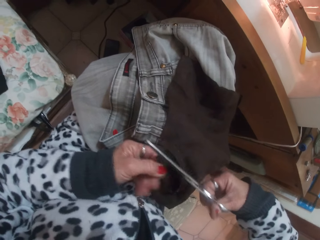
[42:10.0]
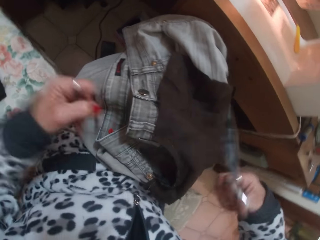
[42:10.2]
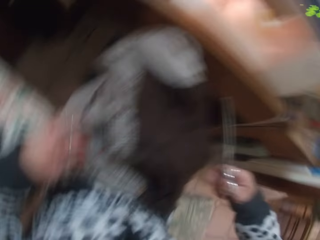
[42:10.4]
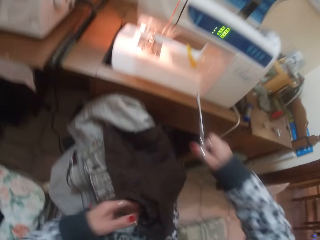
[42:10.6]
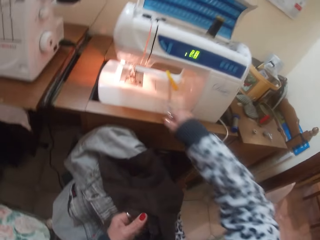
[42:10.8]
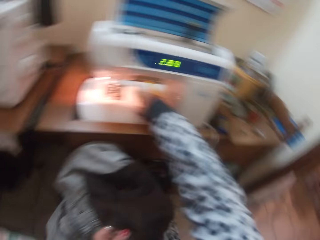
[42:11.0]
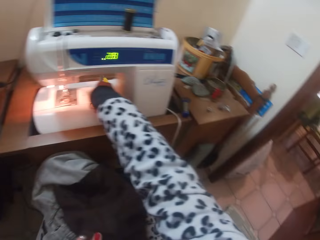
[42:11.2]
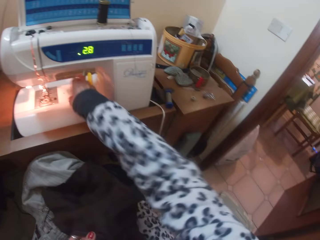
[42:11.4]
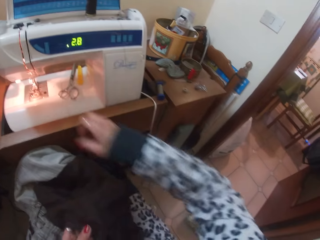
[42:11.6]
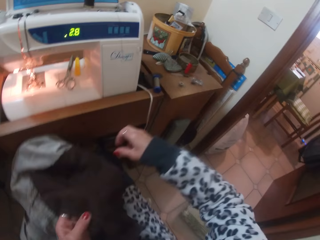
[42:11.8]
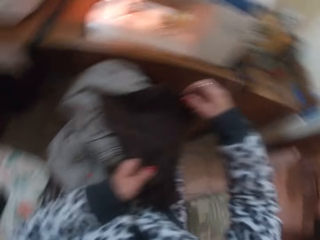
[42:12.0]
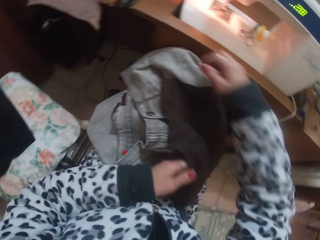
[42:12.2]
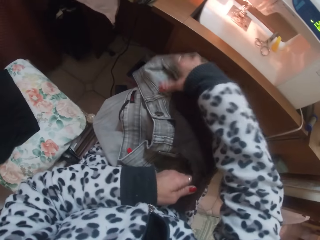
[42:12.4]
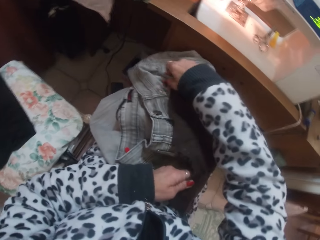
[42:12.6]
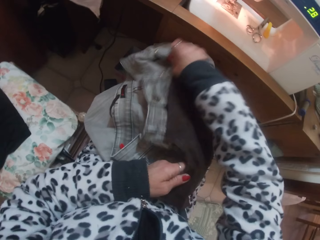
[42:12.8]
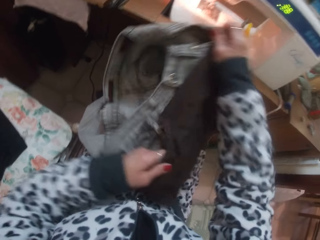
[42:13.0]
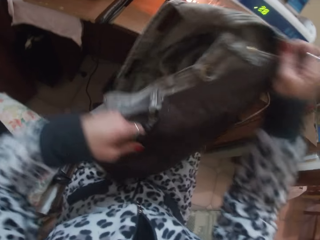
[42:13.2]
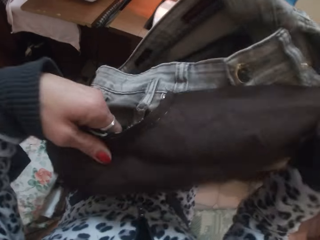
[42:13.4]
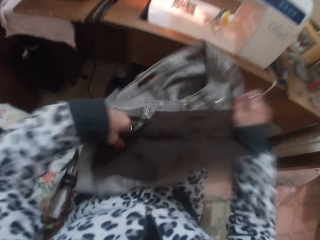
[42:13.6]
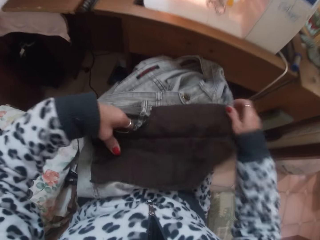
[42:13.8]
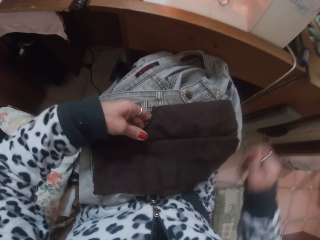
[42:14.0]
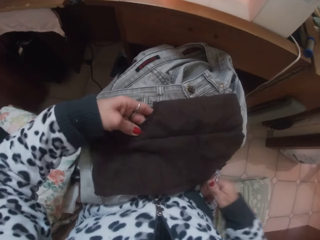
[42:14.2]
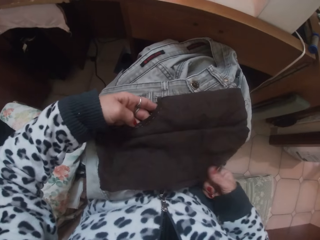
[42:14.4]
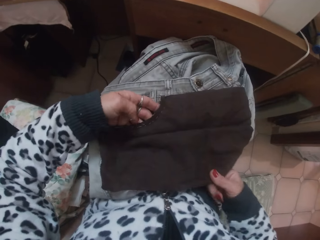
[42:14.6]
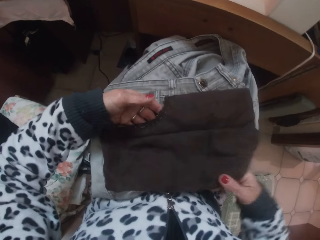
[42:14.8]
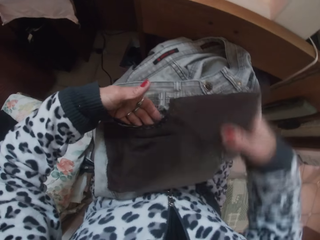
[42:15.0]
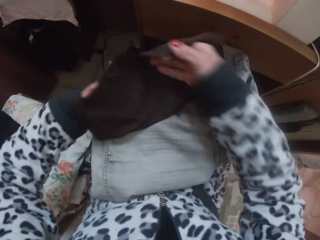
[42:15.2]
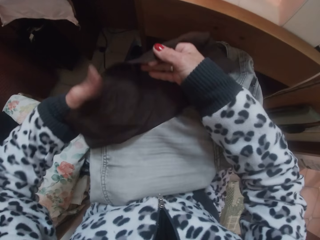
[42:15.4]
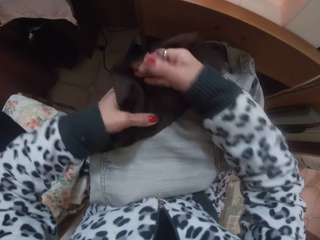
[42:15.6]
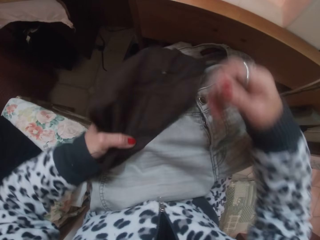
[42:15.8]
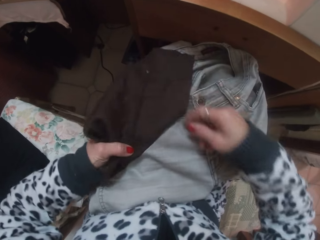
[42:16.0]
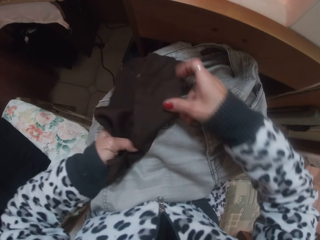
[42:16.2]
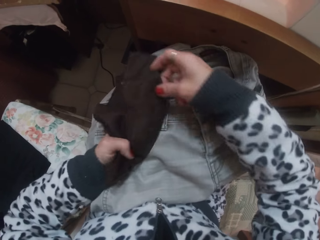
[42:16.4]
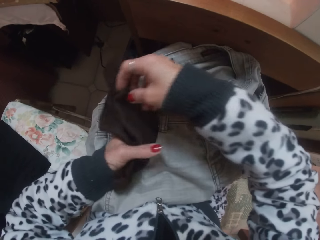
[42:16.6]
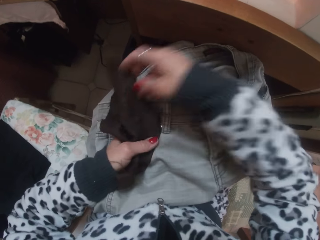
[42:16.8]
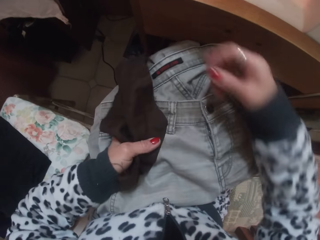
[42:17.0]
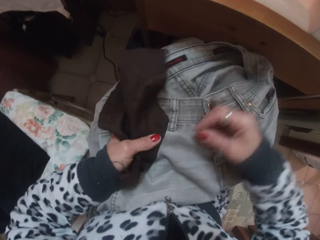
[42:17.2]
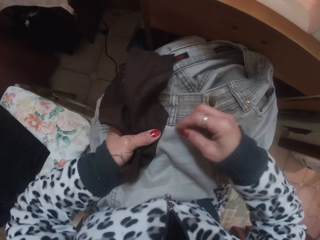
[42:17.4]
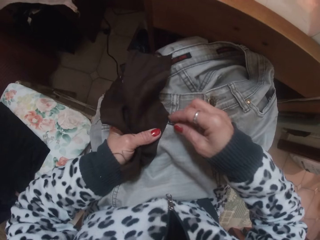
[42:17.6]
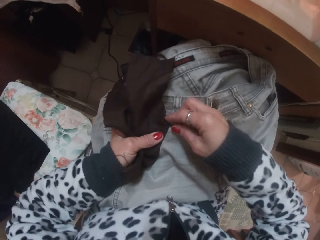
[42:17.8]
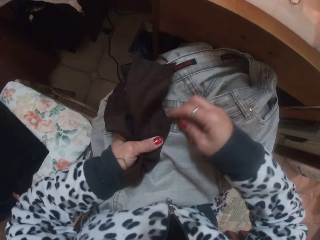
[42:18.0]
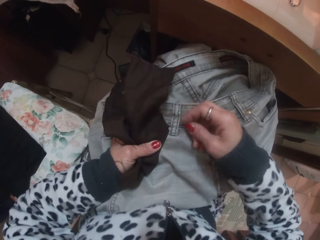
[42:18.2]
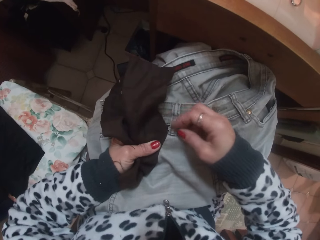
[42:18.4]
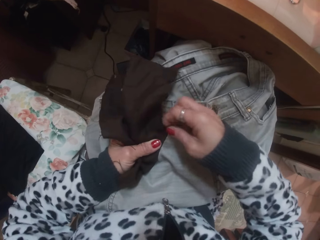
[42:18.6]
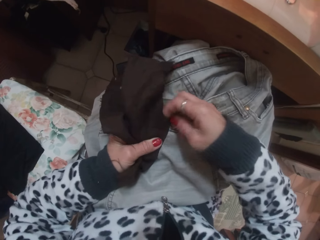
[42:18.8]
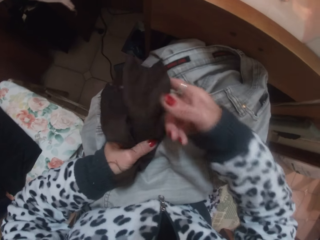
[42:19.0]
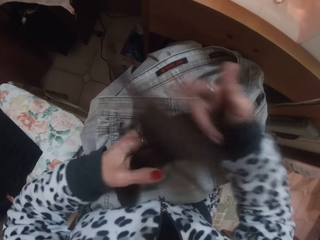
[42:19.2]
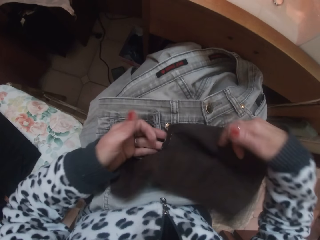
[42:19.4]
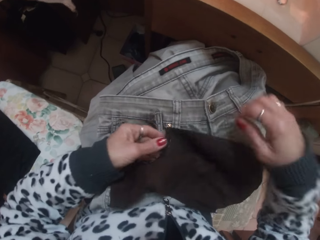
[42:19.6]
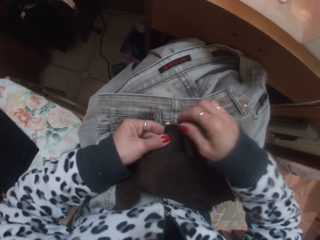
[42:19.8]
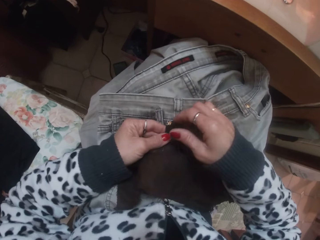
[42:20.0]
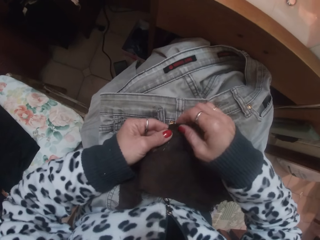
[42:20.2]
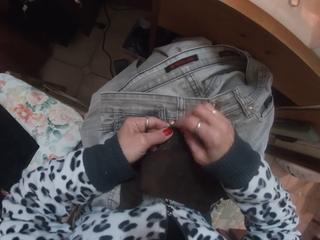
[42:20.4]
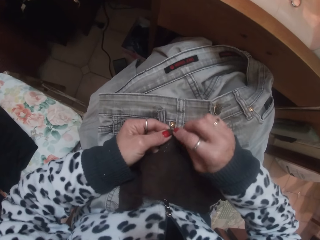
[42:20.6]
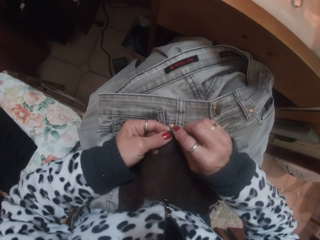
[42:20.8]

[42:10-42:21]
The camera wearer drops the scissors on the sewing bed with her right hand. She adjusts the jean on her lap with both hands. She lifts the cloth. She inspects the cloth.

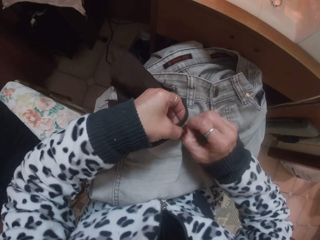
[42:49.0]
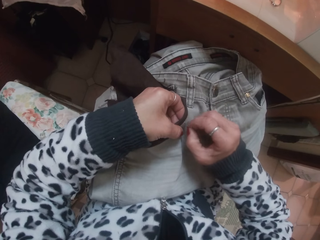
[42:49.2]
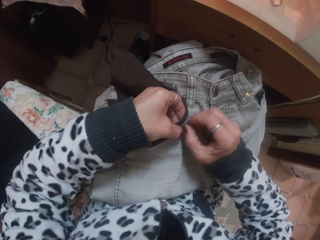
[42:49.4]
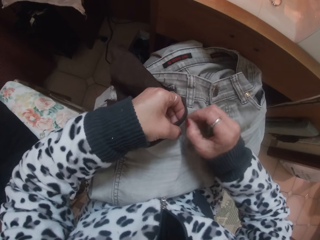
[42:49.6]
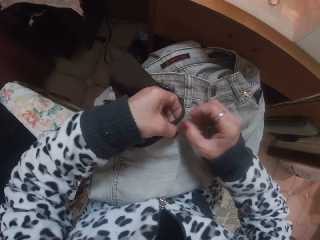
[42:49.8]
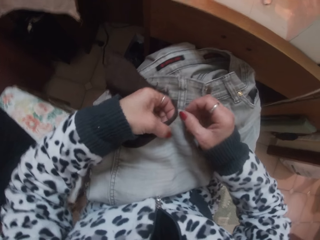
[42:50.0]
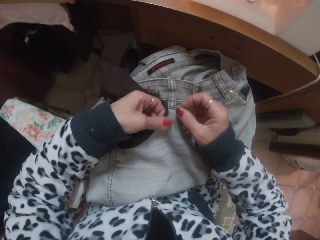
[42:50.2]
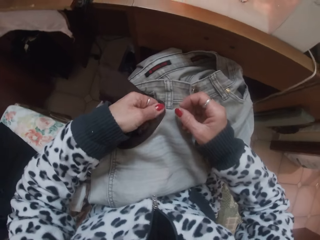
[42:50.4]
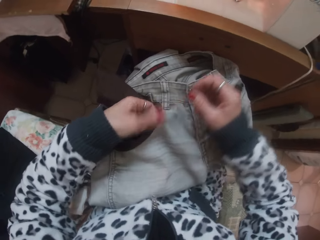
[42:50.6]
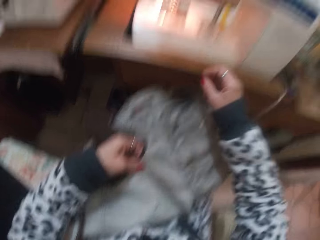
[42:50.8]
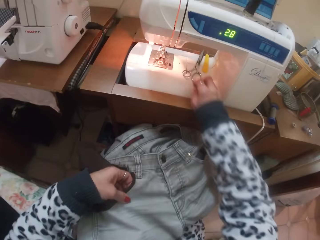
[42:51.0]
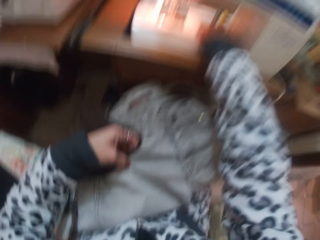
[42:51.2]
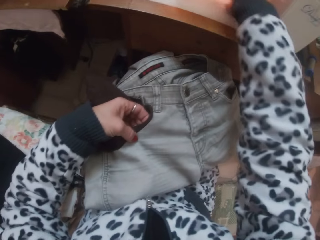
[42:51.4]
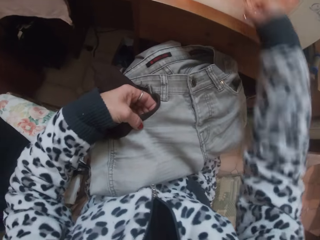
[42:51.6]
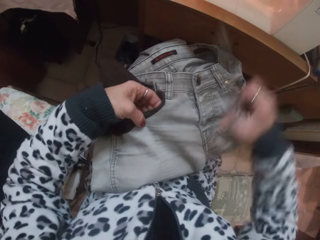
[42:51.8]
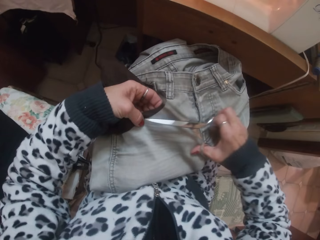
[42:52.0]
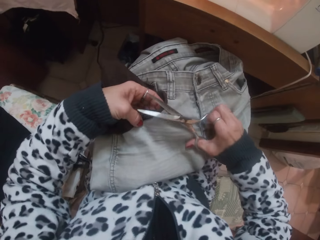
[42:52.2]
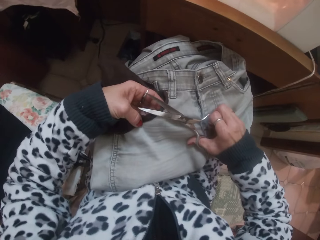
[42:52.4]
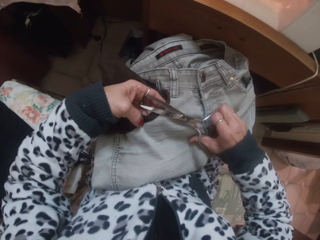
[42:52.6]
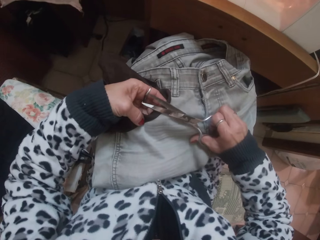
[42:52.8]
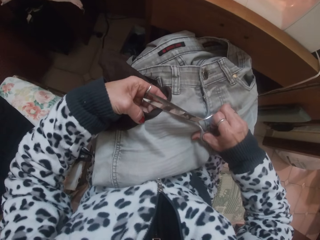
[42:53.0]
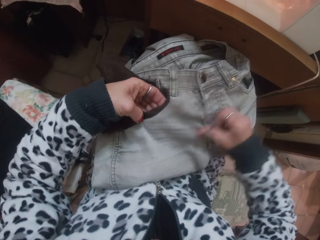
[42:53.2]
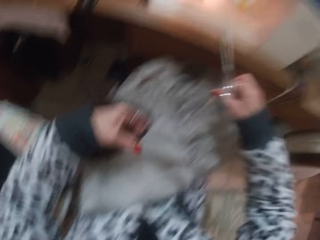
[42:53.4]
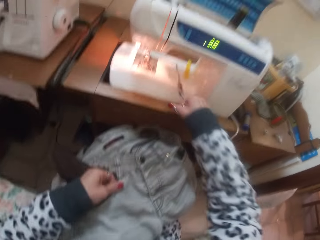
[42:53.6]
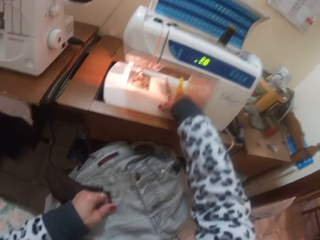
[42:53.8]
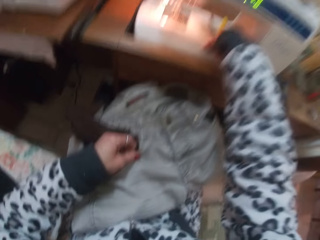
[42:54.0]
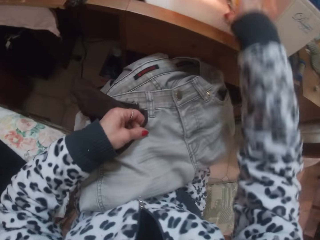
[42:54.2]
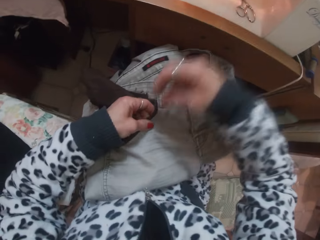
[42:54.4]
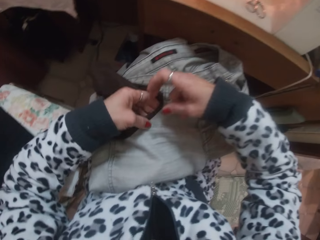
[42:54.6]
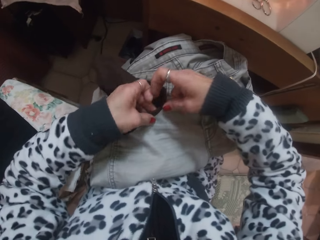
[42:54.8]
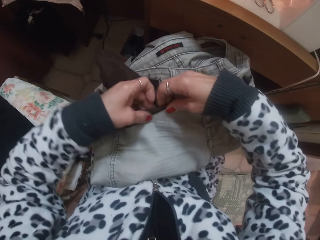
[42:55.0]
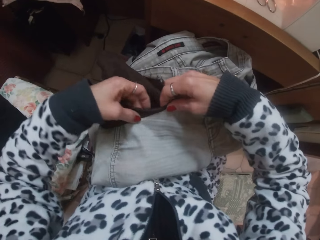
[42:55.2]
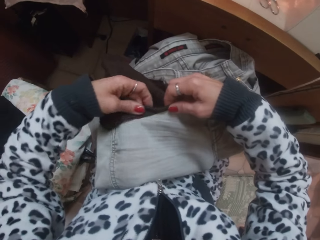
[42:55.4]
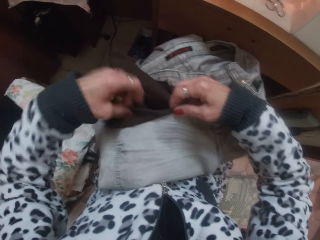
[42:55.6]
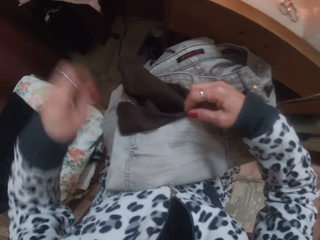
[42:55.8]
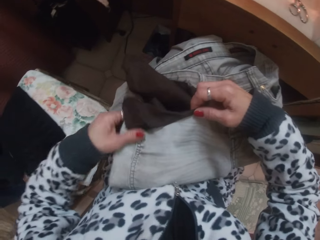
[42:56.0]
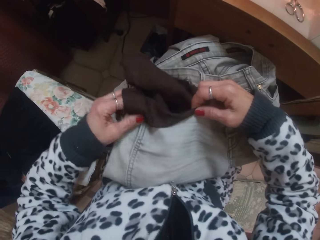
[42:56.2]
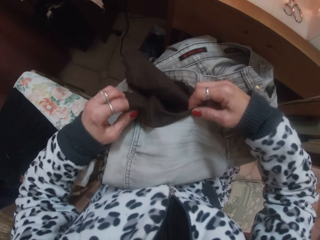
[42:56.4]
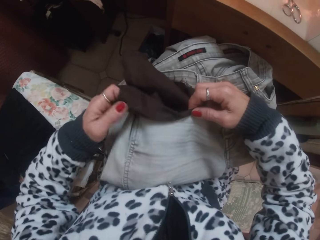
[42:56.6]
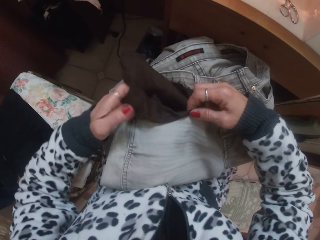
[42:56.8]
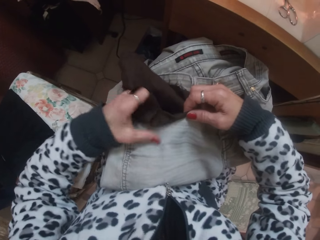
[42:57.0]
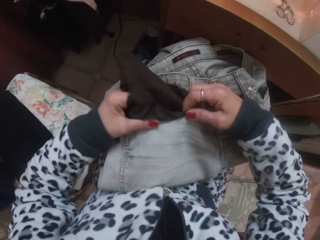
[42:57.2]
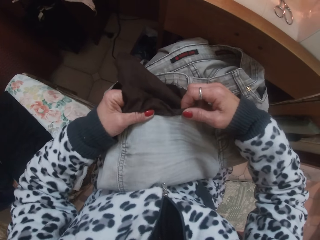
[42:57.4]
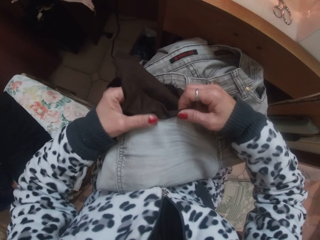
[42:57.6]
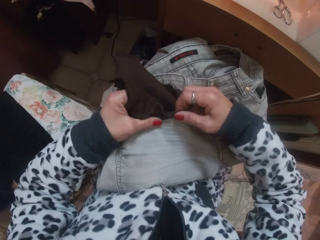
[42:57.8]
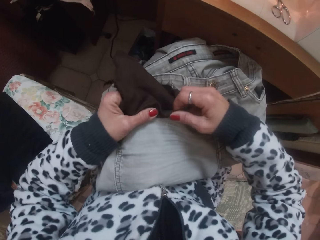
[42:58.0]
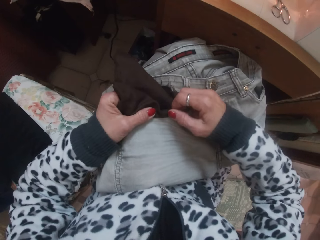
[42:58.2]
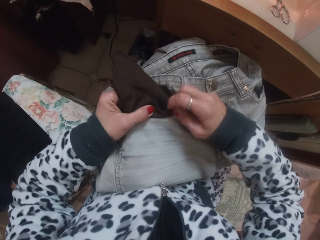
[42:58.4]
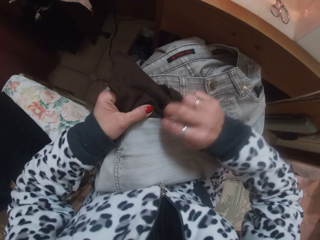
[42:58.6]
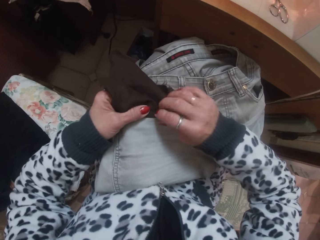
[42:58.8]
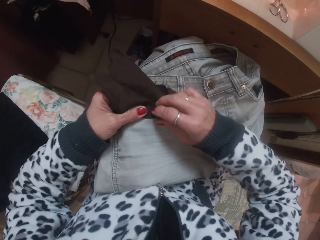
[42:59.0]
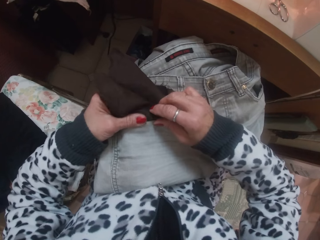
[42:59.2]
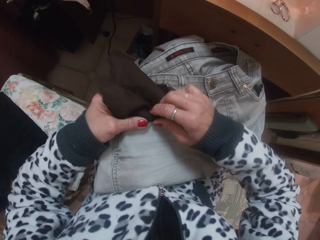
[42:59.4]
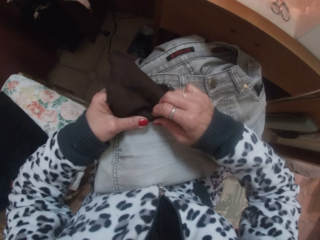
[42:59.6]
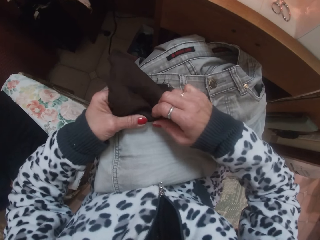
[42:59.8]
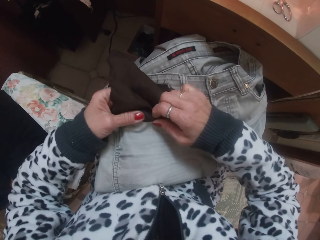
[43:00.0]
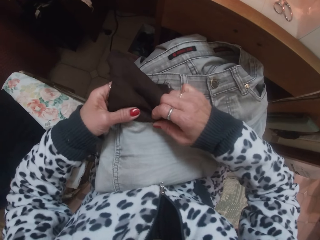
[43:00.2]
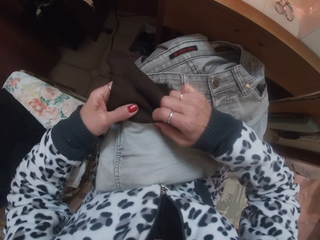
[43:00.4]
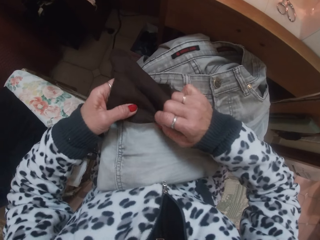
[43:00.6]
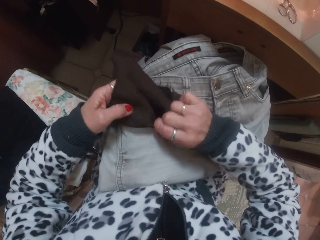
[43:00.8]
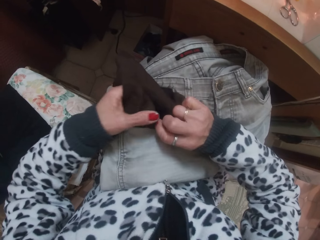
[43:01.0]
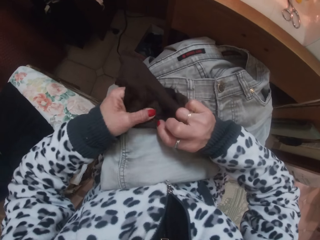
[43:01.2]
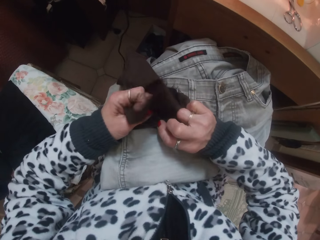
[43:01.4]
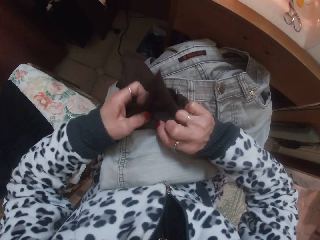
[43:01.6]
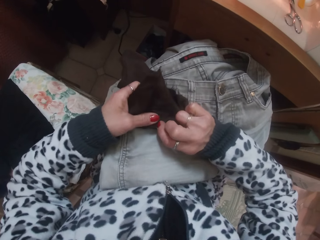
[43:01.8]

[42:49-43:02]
The camera wearer picks the scissors on the sewing bed with her right hand. She cuts off pieces of thread off the jean with the scissors in her right hand. She drops the scissors on the sewing bed with her right hand. She tucks the fabric around the pocket of the jean with both hands. She samples the cloth.
